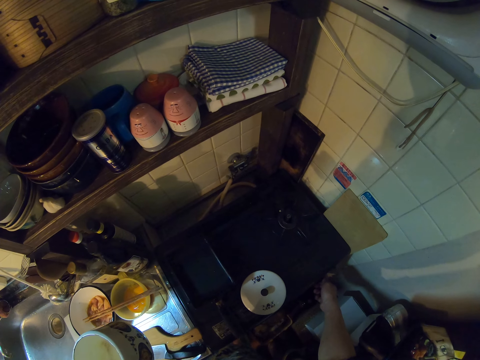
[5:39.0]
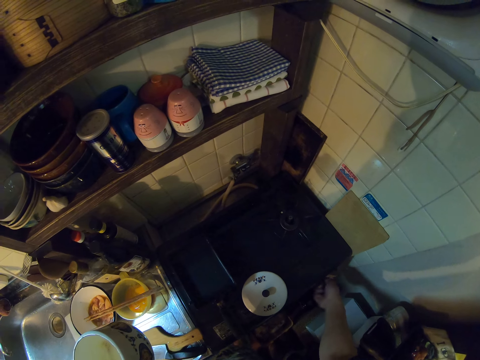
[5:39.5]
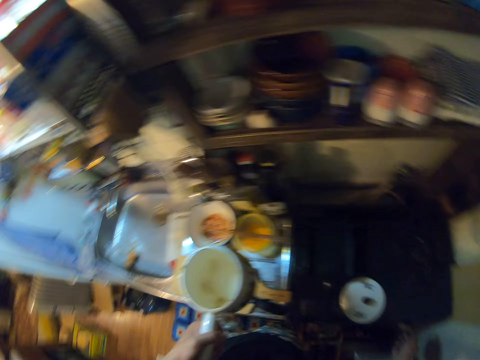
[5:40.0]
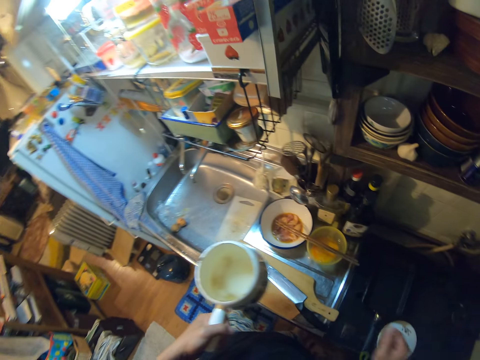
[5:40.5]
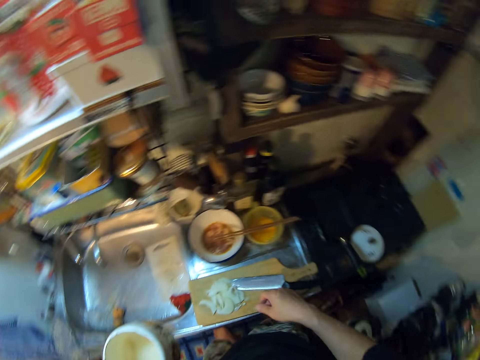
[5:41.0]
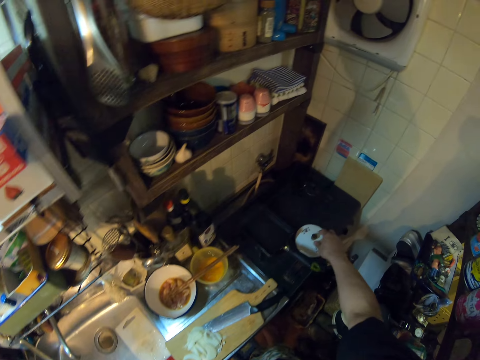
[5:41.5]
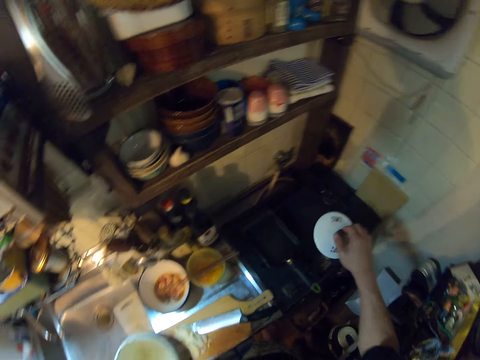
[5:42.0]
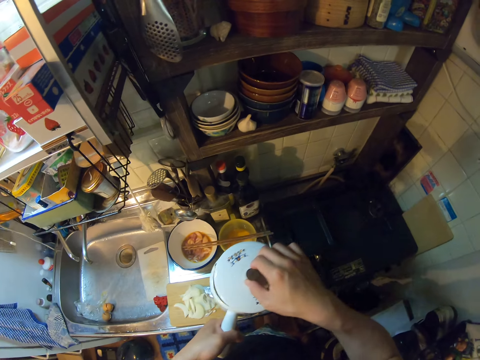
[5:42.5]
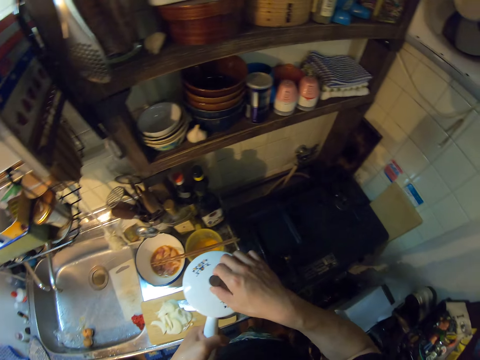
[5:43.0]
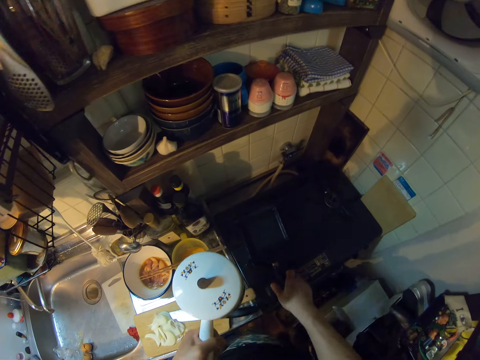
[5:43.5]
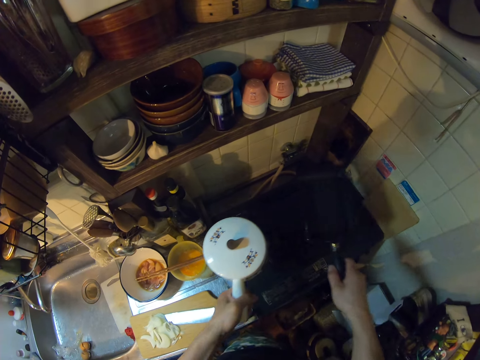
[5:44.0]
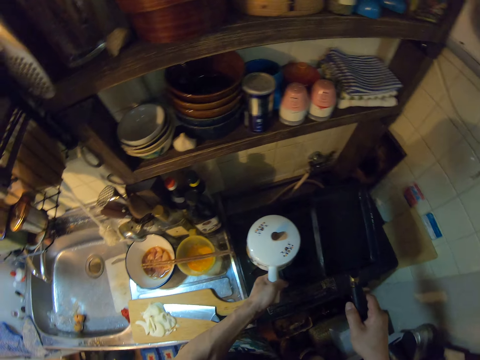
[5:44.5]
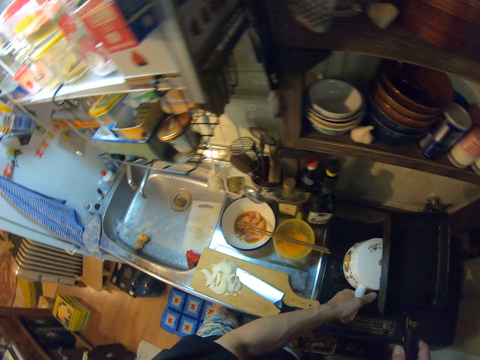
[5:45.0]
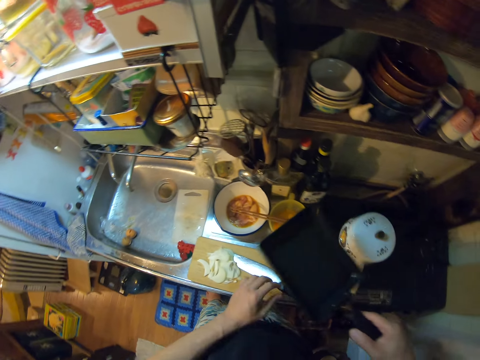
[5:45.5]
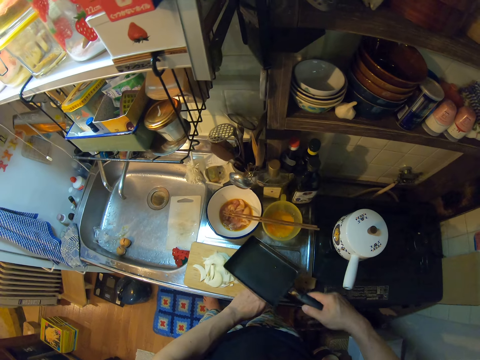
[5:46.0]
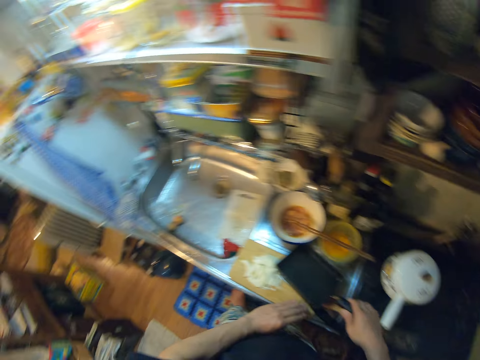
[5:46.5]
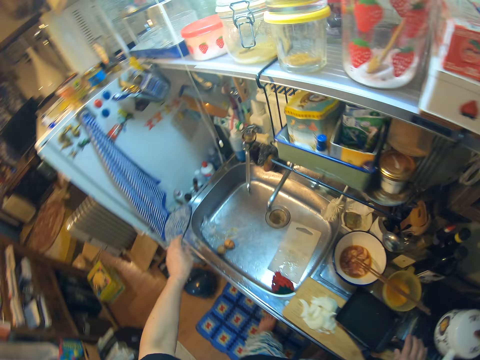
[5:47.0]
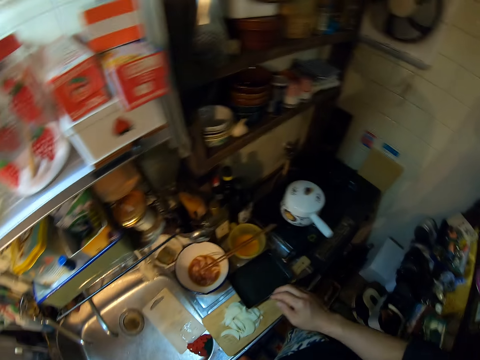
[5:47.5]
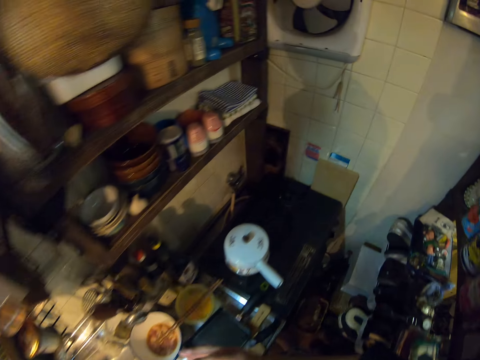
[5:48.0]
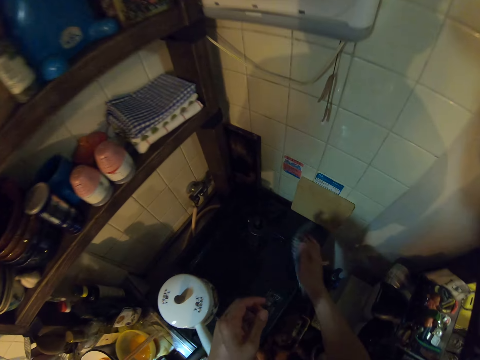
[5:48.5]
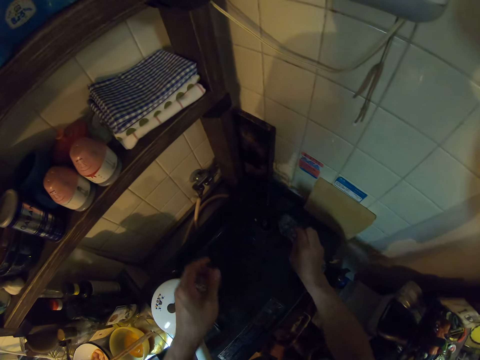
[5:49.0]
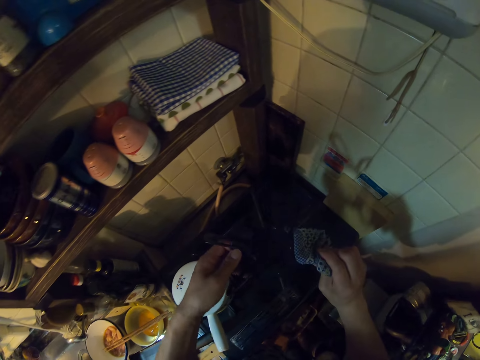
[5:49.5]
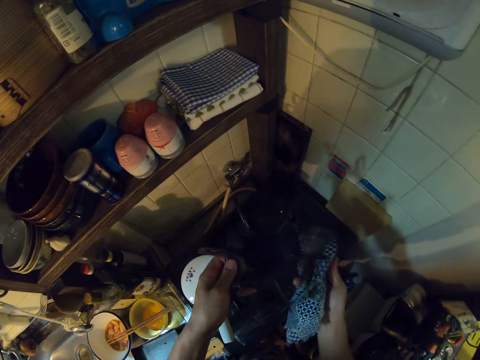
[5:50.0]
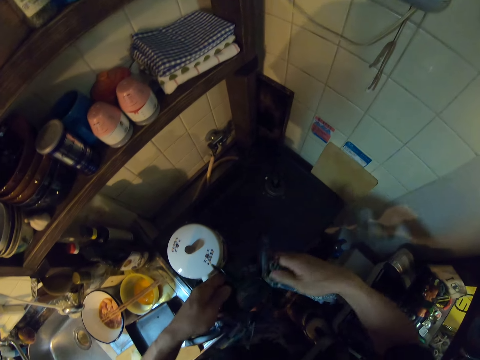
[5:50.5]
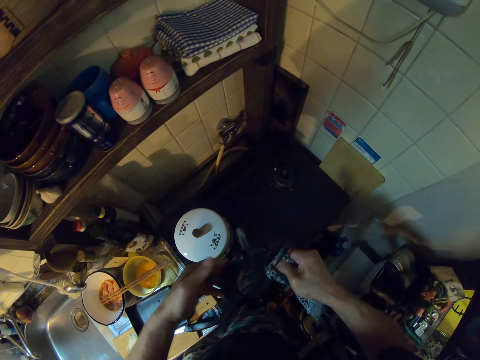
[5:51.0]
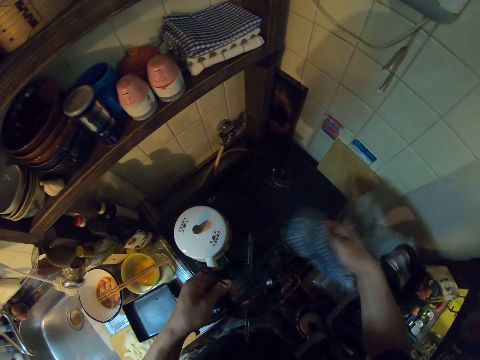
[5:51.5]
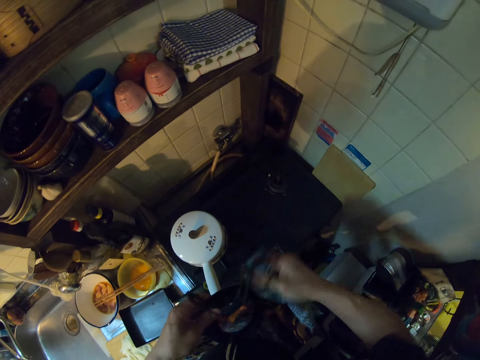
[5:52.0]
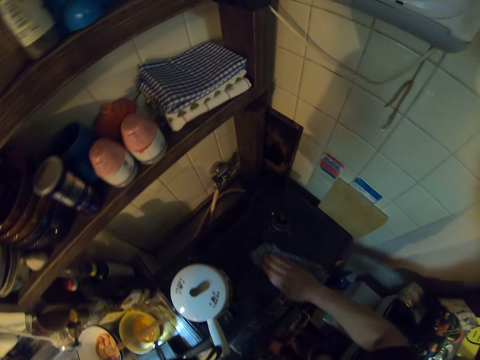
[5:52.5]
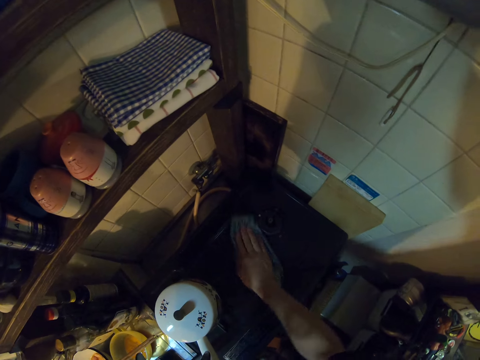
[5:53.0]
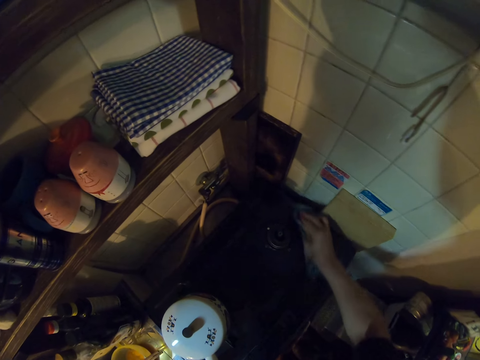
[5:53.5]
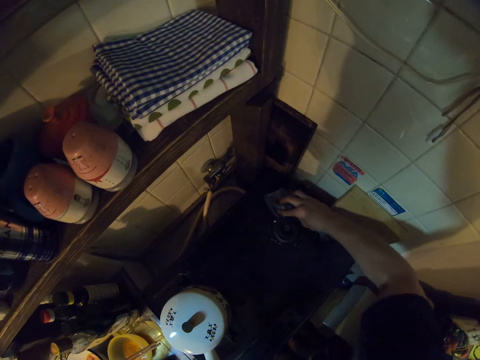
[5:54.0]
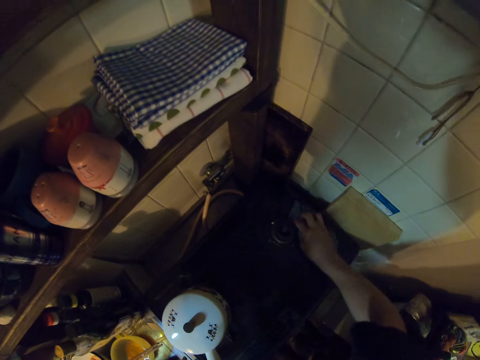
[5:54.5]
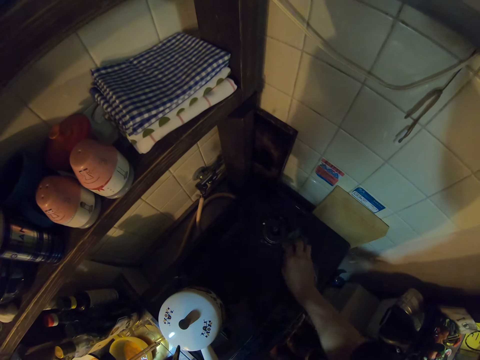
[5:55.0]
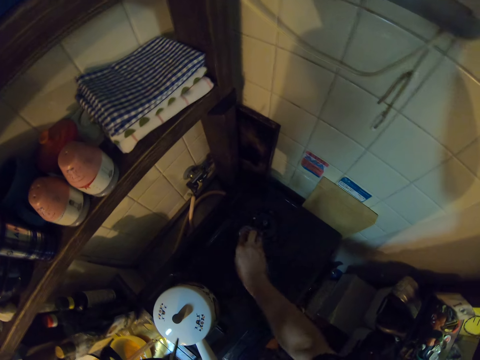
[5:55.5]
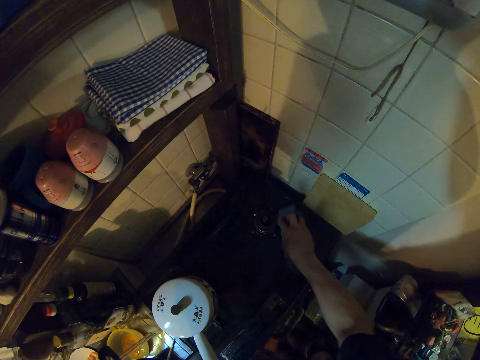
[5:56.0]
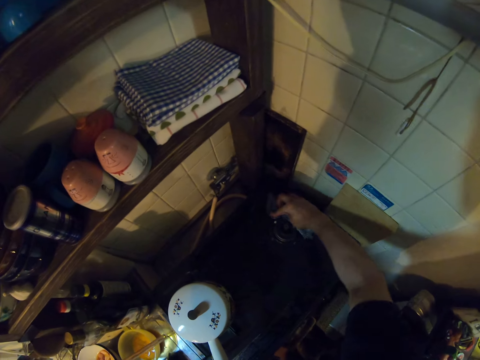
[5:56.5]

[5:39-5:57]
The camera wearer picks up the lid on the gas cooker with her right hand. She covers the pot with the lid. She picks up the frypan on the gas cooker with her right hand. She drops the pot in her left hand on the gas cooker. She touches the knife. She drops the frypan on the wooden chopping board on the cabinet. She picks up a piece of cloth on the sink with her left hand. She switches the piece of cloth to her right hand. She picks up the pot stand or burner grate on the gas cooker with the piece of cloth. She cleans the pot stand with the piece of cloth. She holds the pot stand. She cleans the gas cooker with the piece of cloth.

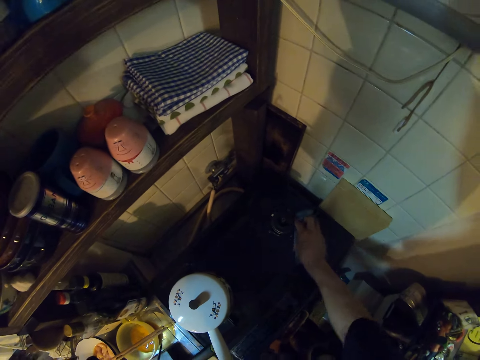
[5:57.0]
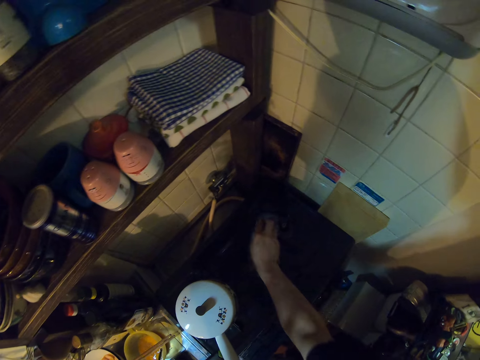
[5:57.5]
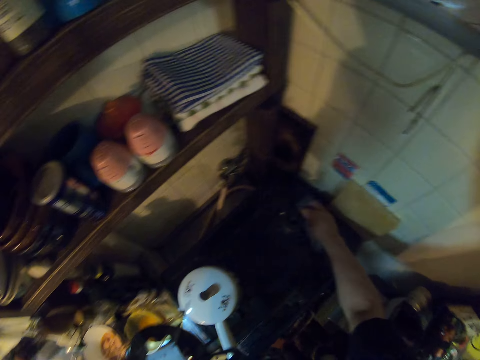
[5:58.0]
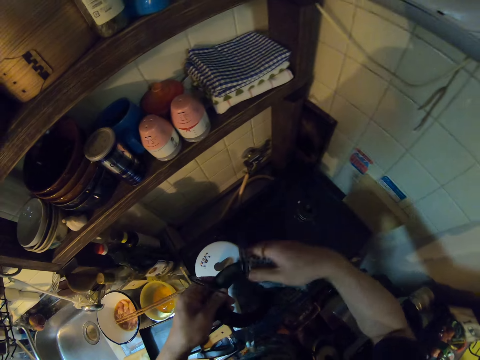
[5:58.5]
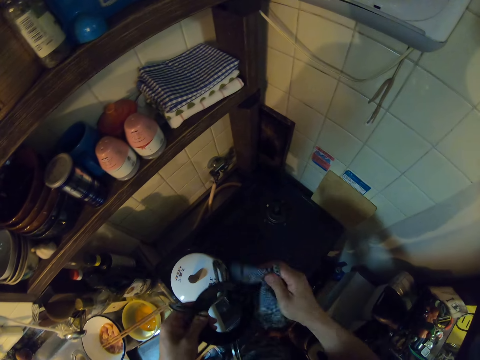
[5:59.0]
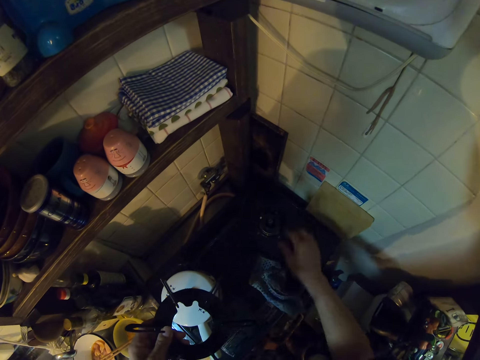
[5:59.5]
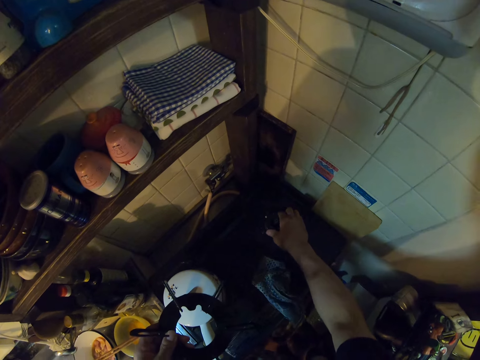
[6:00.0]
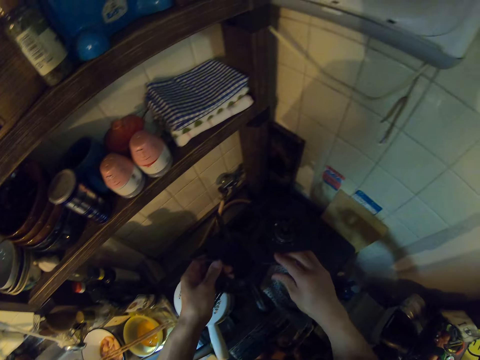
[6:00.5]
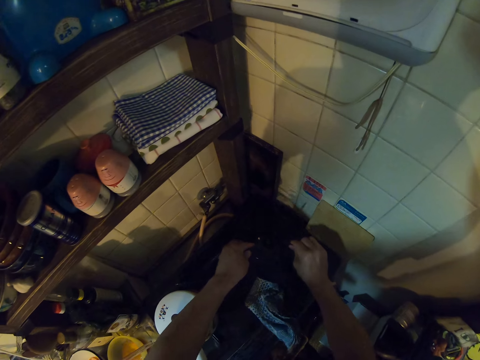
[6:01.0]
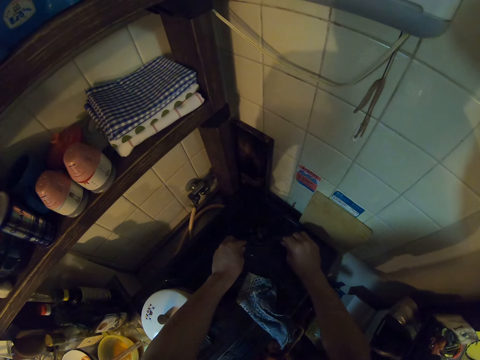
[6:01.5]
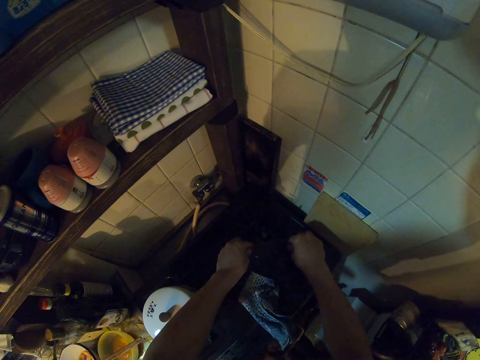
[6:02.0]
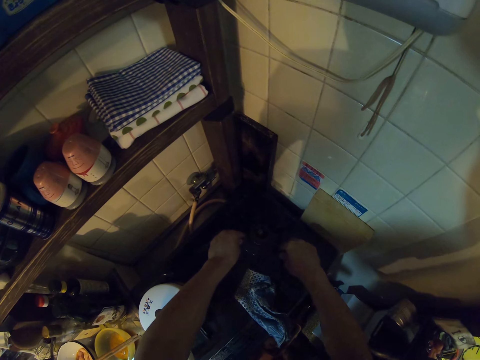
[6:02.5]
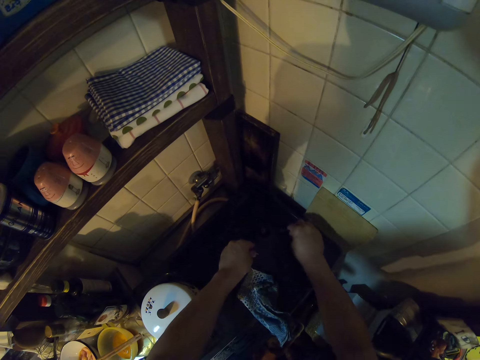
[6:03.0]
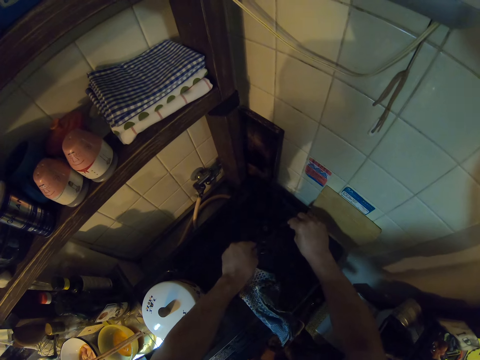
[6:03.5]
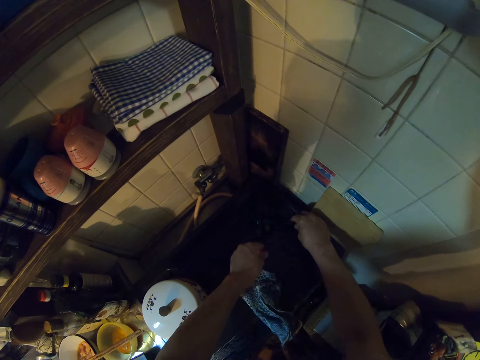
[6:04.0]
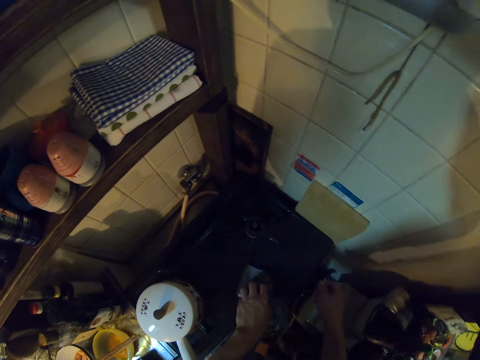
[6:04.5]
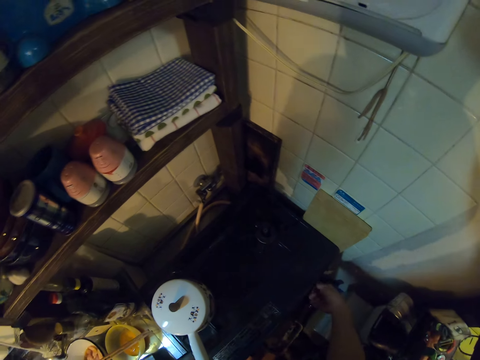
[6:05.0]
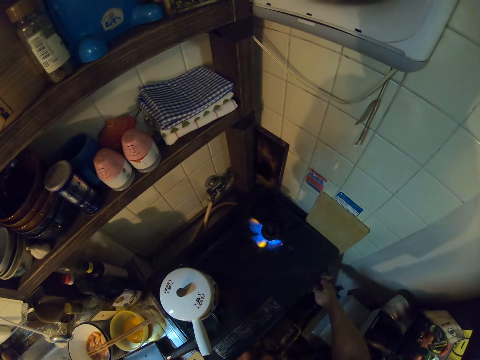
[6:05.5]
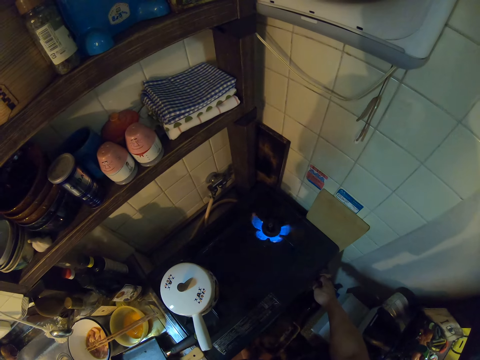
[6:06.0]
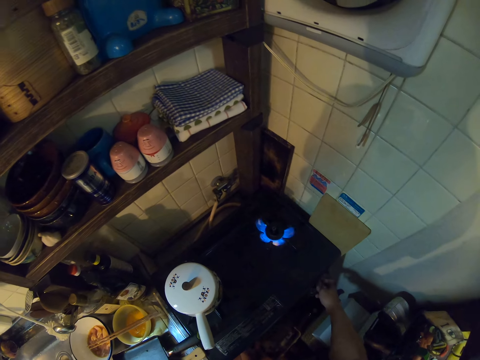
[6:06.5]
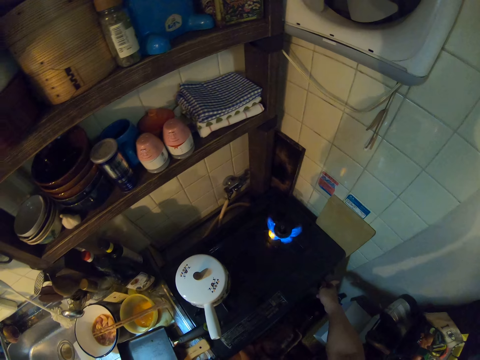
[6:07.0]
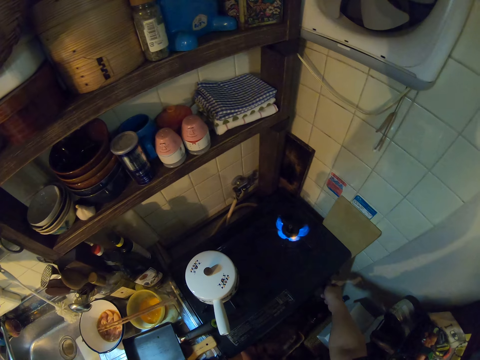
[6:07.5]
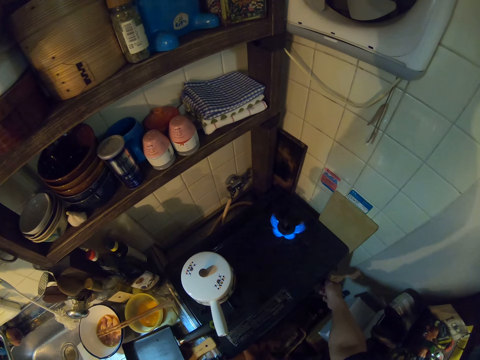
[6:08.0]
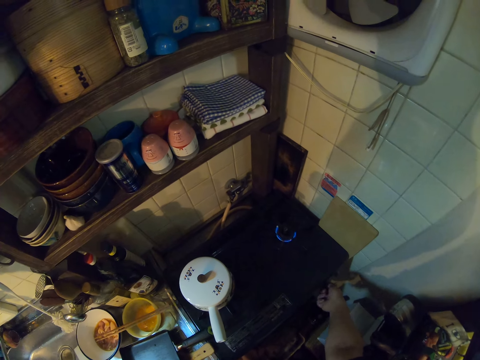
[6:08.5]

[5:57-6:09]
The camera wearer cleans the burner grate with the kitchen towel. She places the kitchen towel on the cooking stove. She fixes the burner. She returns the burner grate in the cooking stove. She picks up the kitchen towel. She turns the knob on the gas cooker with her right hand.
